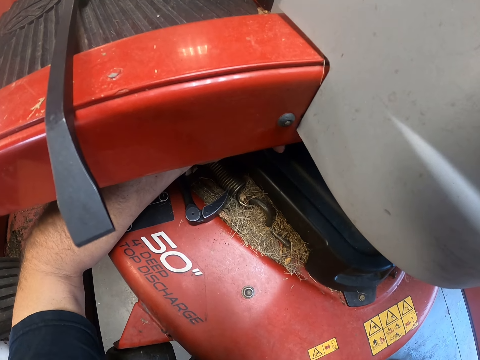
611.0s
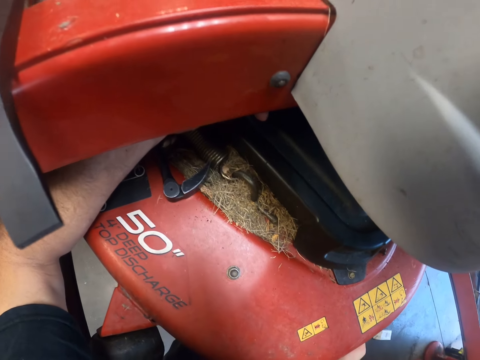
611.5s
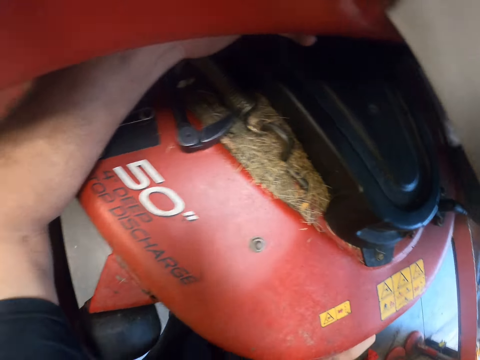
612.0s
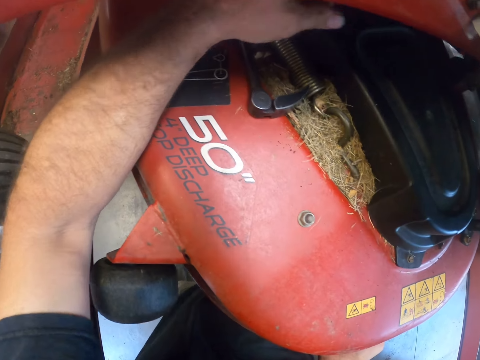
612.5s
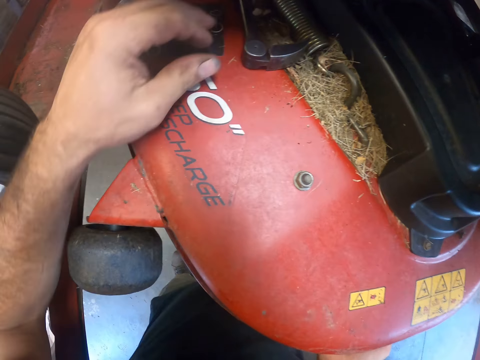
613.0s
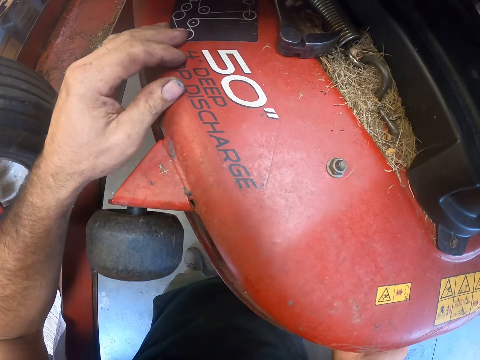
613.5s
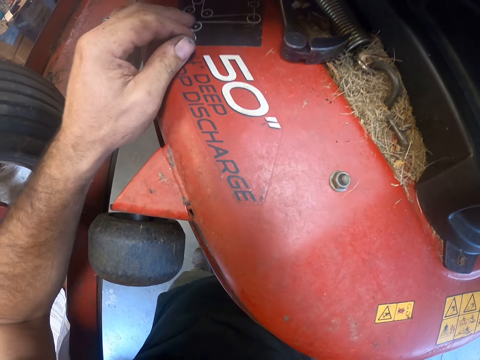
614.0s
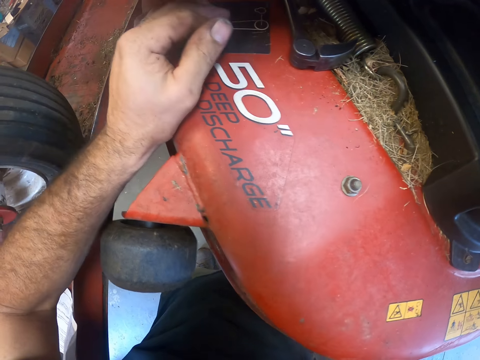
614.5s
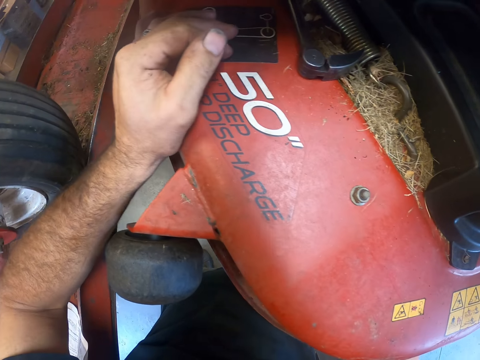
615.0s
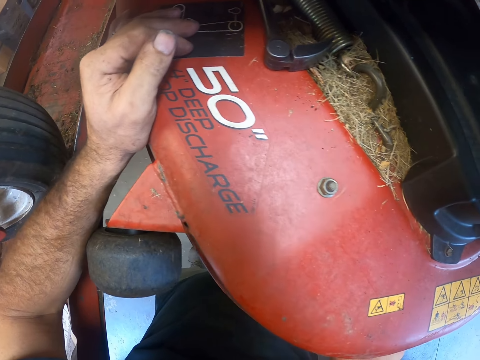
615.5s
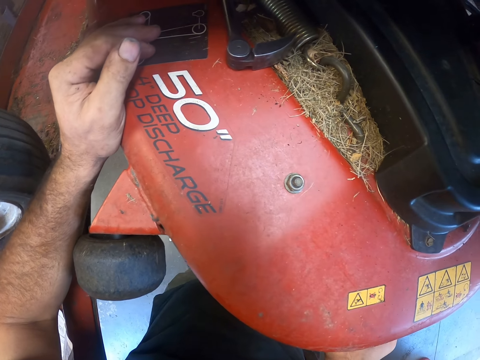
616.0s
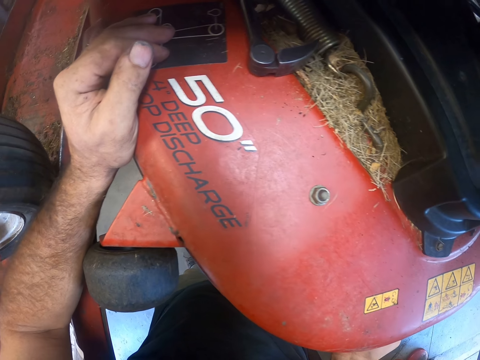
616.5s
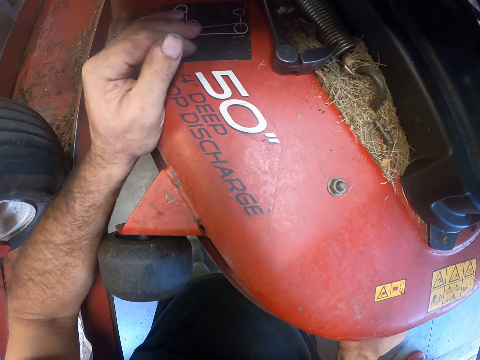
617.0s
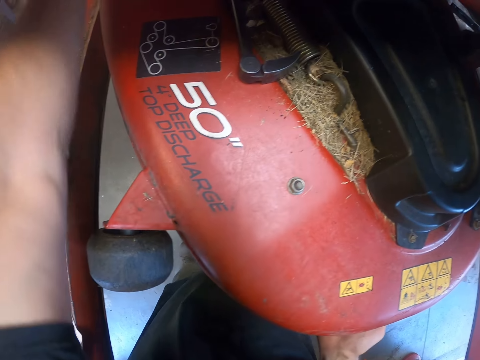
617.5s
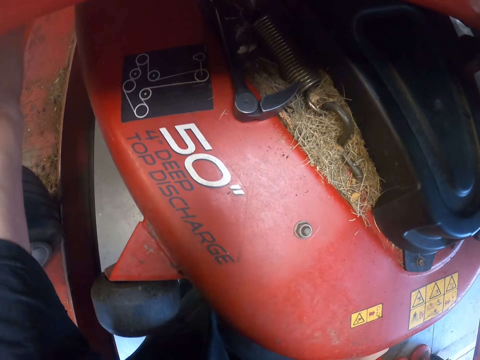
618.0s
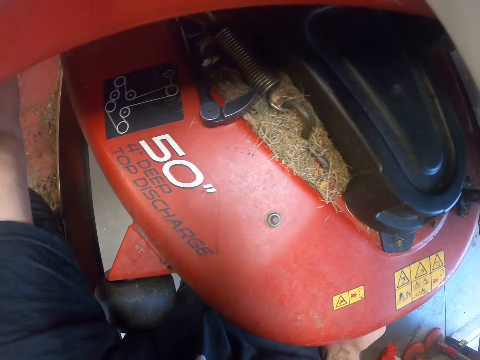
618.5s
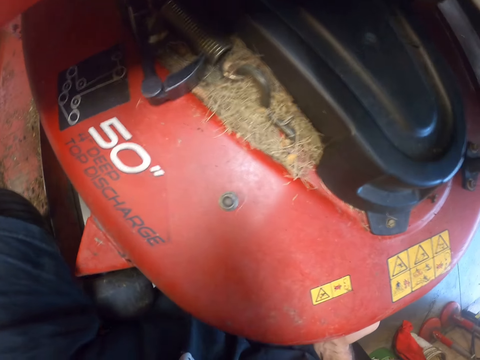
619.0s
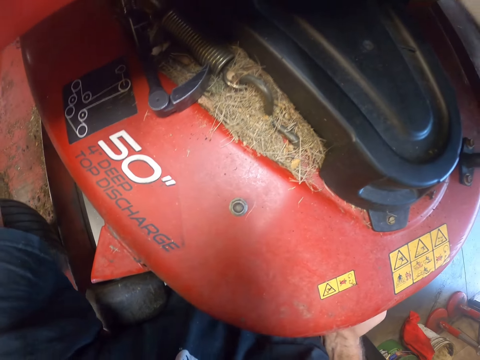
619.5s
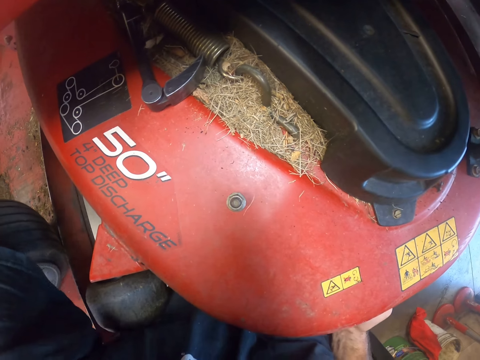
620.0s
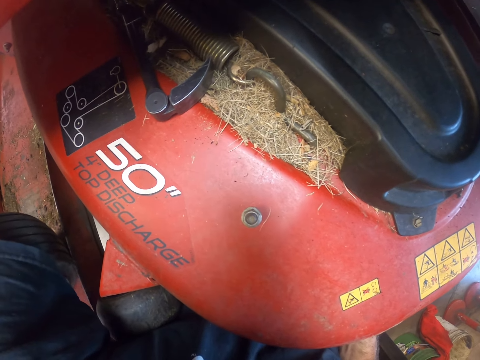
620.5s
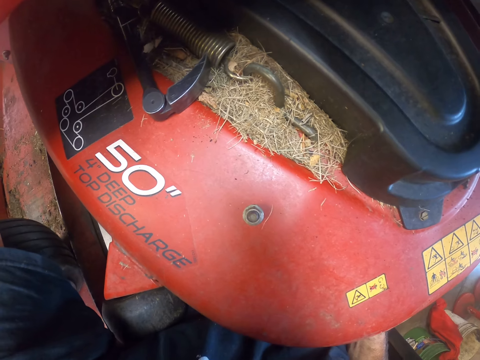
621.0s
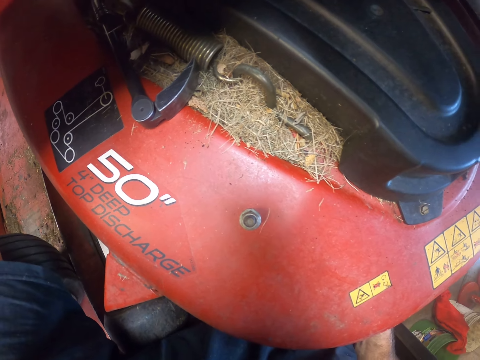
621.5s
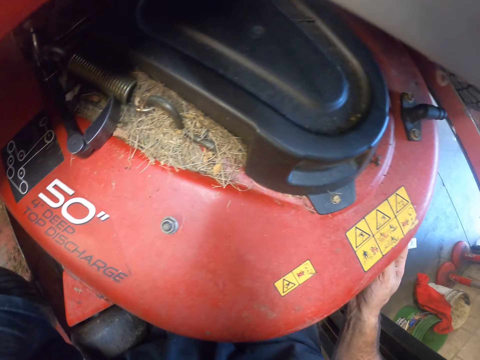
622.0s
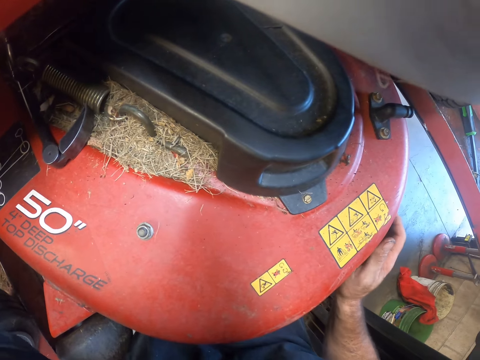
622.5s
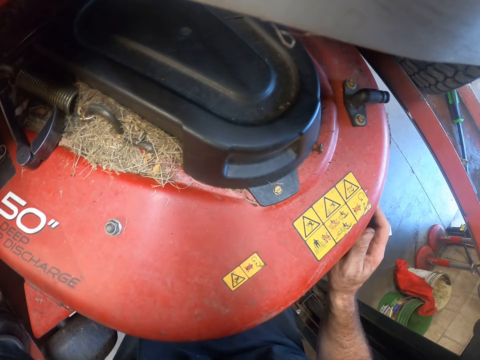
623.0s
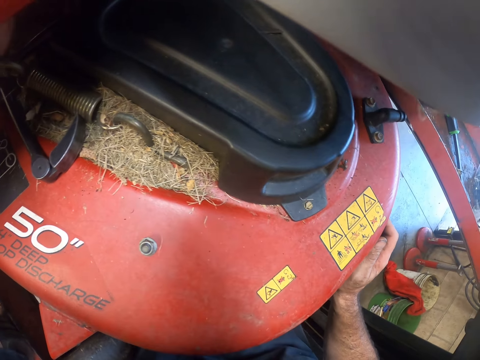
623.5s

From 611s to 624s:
The camera wearer shakes the cutting deck with his left hand.

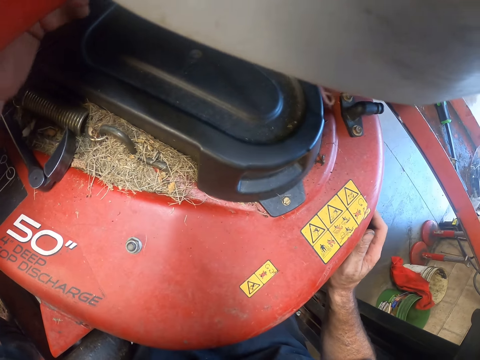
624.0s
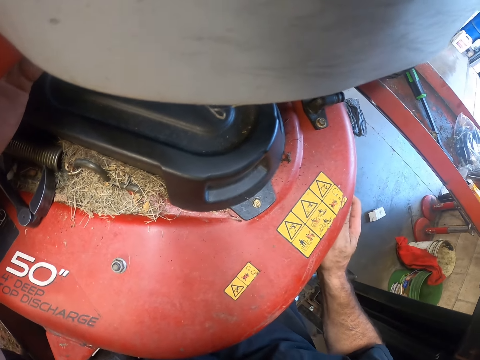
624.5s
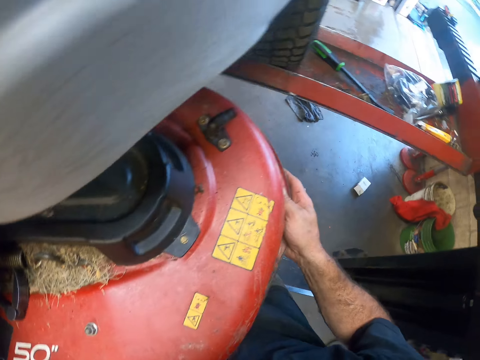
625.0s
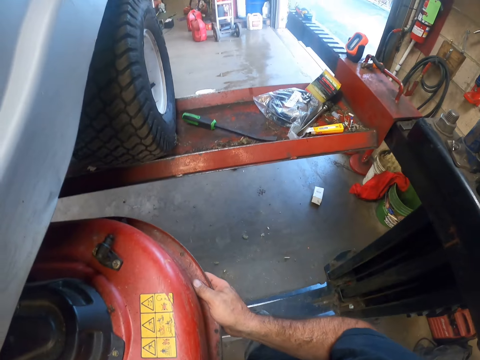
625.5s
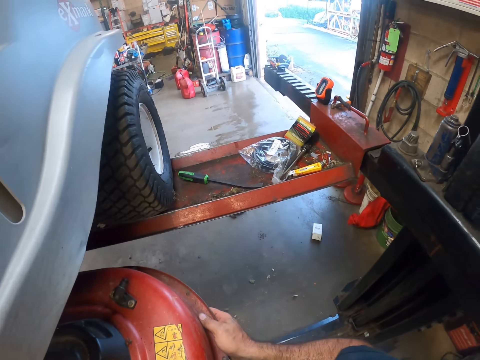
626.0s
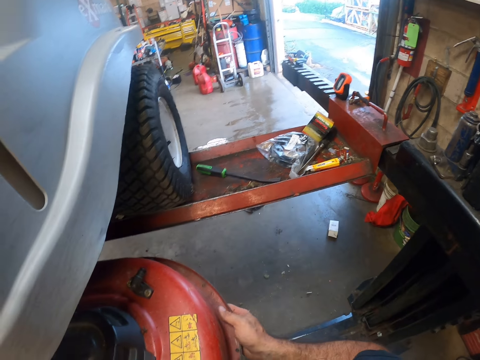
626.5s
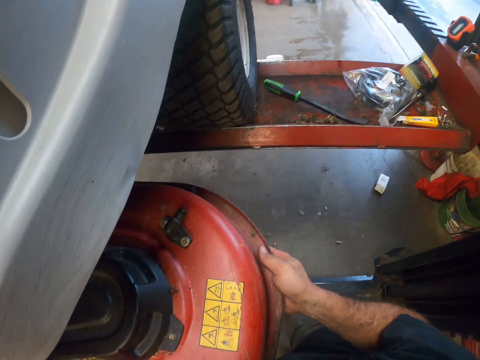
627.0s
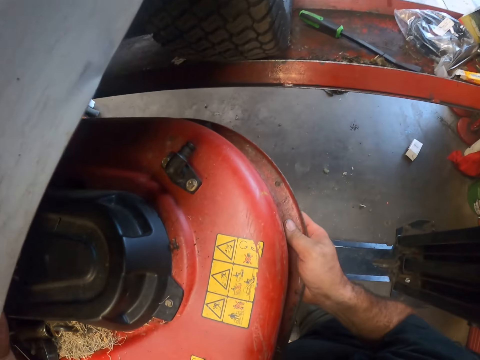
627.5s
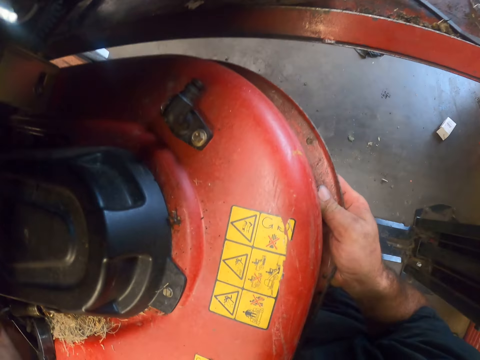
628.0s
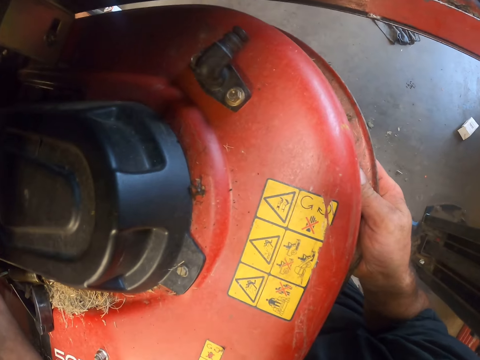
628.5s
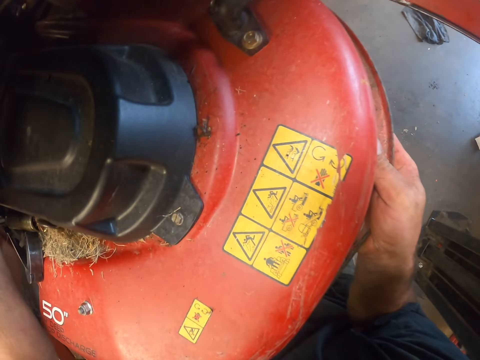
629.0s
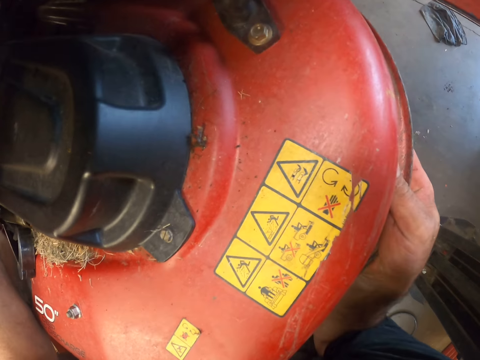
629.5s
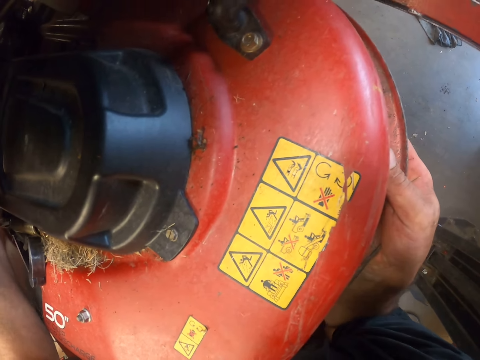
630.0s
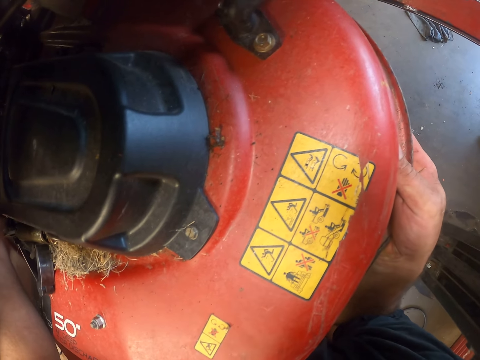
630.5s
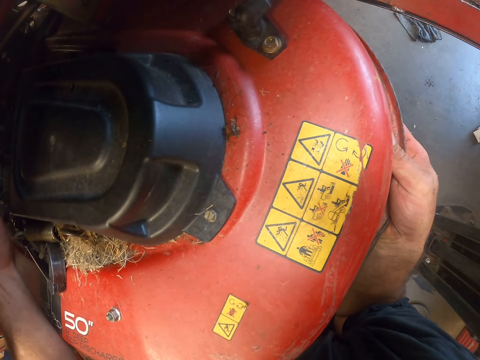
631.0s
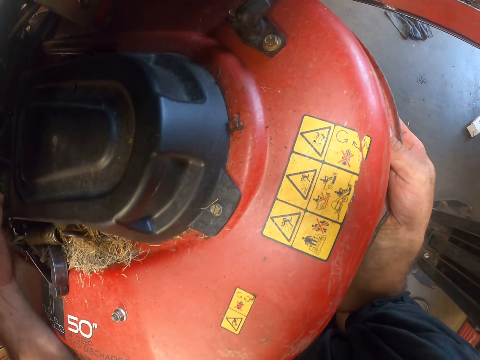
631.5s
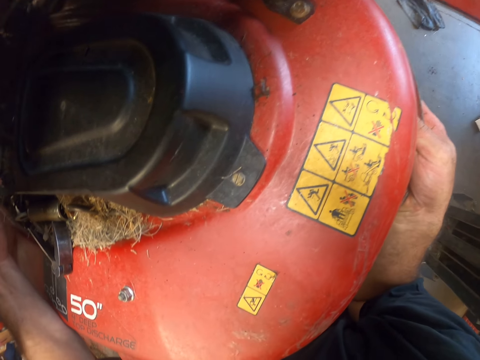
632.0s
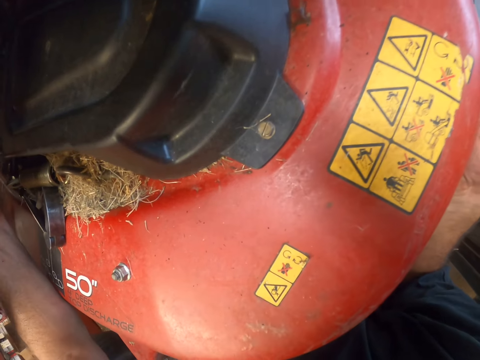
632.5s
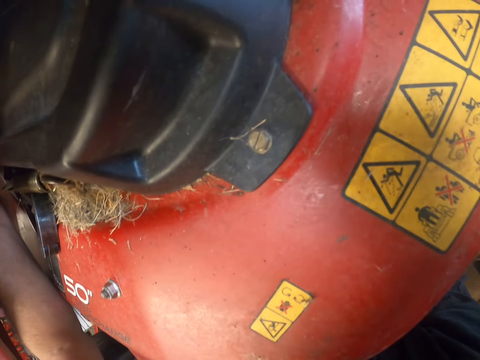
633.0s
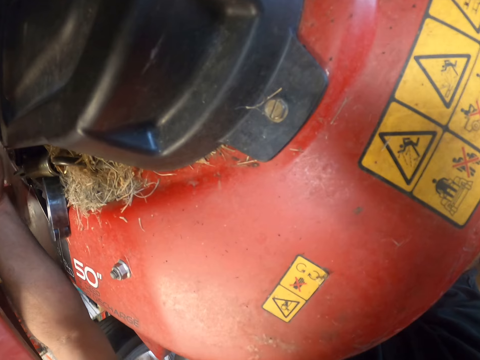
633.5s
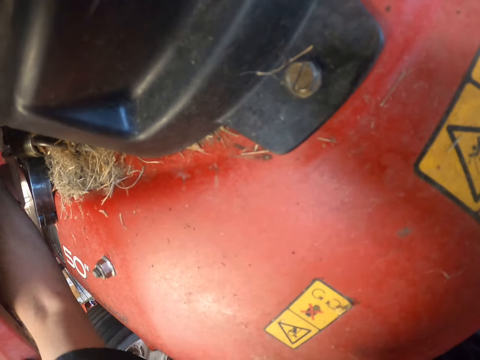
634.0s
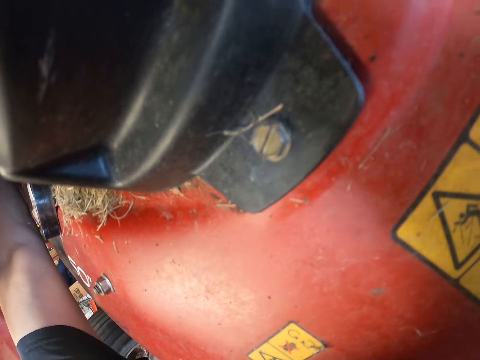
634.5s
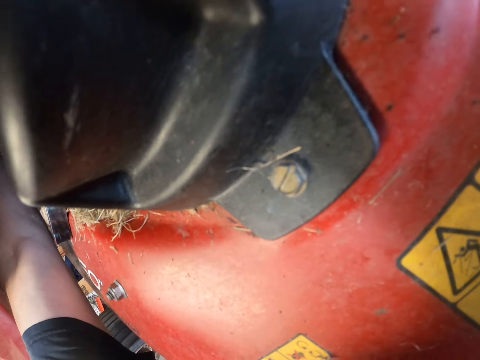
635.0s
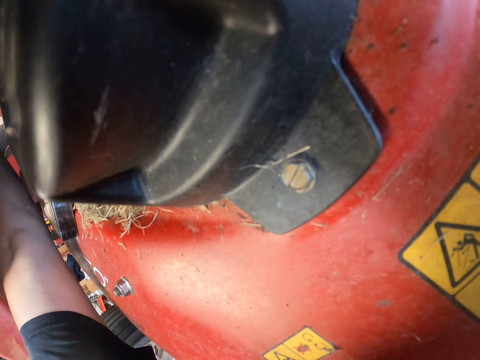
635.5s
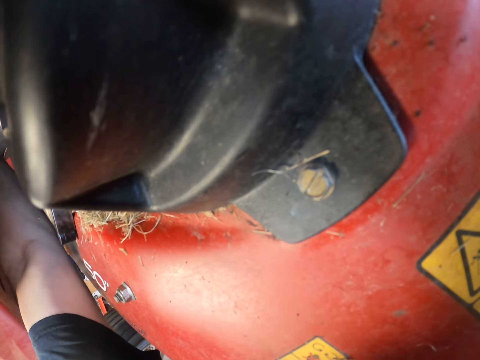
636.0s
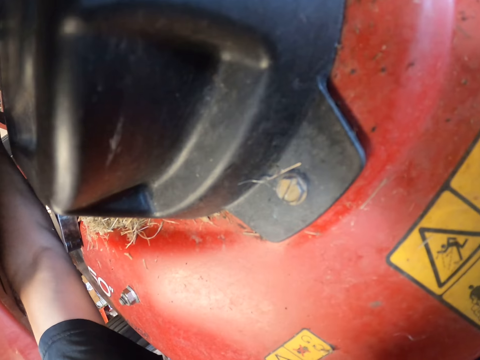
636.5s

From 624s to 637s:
The camera wearer lifts a cutting deck on the lawnmower with his right hand. He moves something with his hands. He loosens some nuts from under the foot rest of the lawnmower with his left hand.
